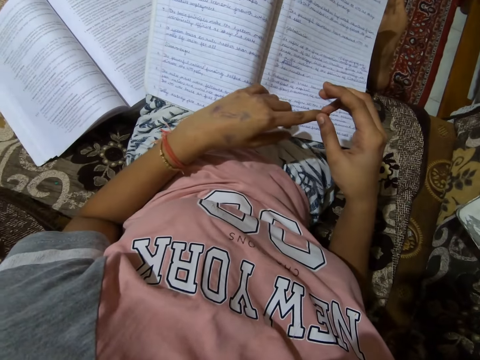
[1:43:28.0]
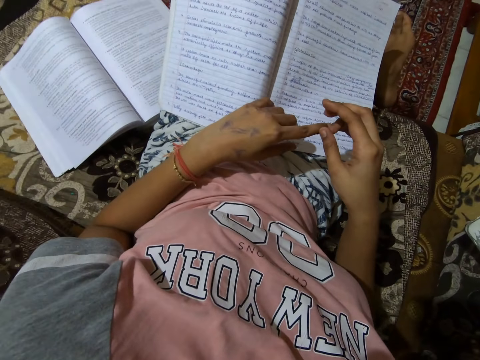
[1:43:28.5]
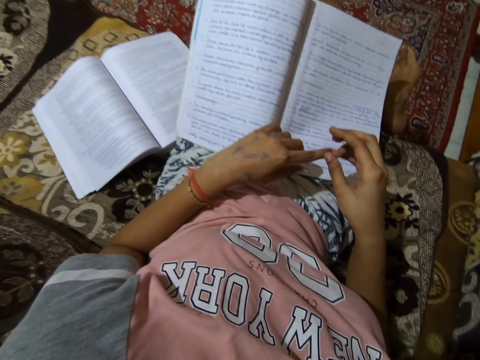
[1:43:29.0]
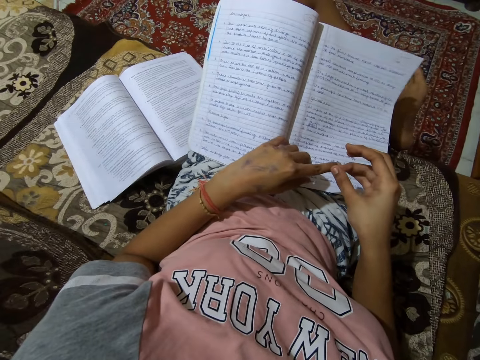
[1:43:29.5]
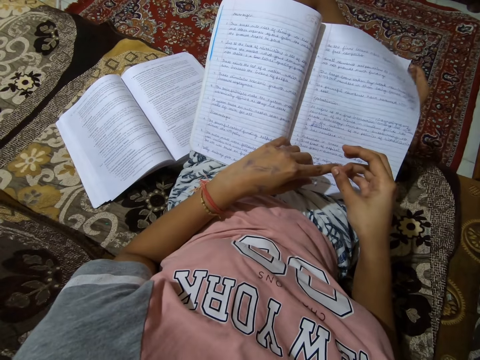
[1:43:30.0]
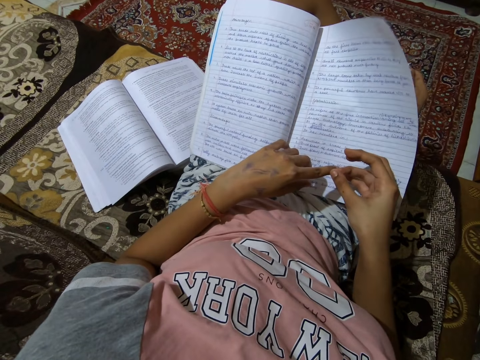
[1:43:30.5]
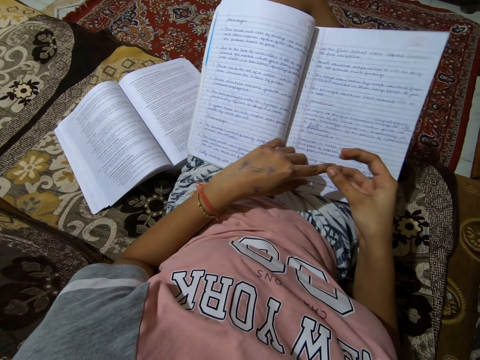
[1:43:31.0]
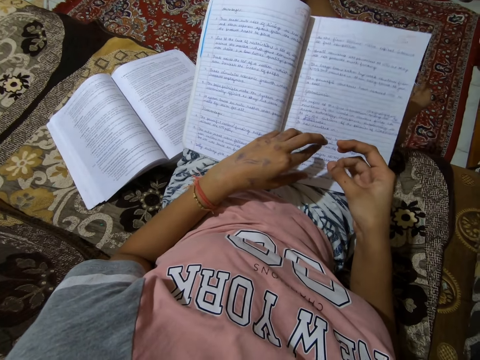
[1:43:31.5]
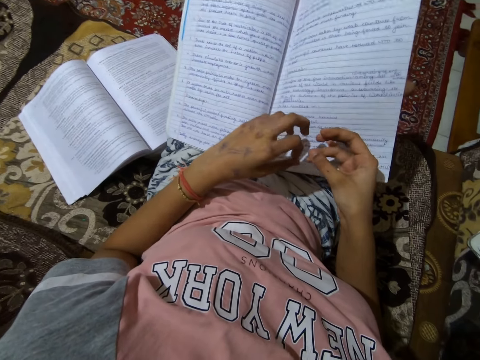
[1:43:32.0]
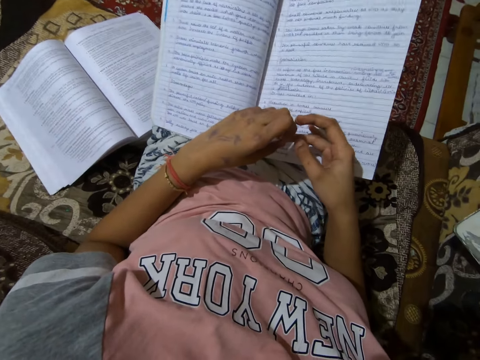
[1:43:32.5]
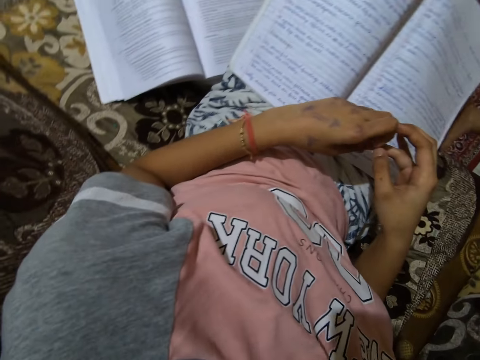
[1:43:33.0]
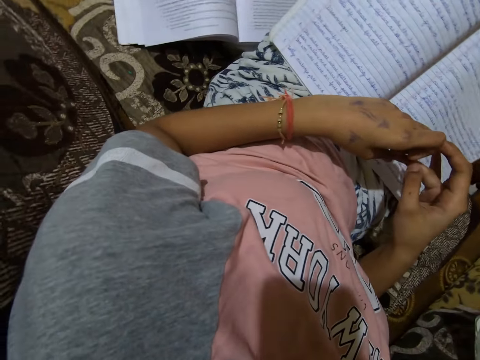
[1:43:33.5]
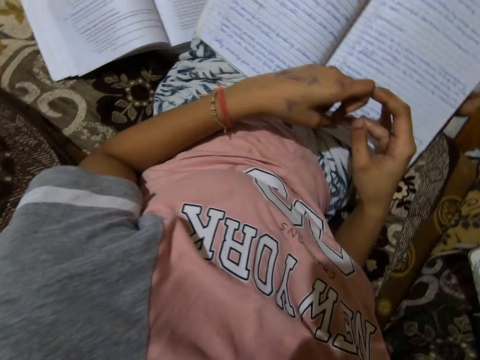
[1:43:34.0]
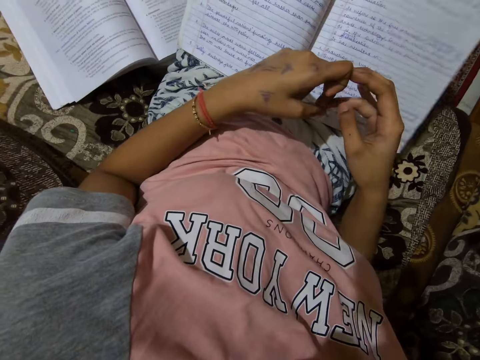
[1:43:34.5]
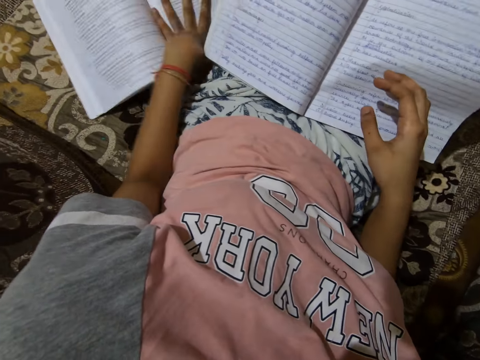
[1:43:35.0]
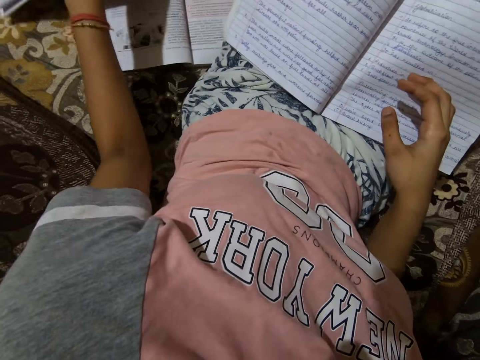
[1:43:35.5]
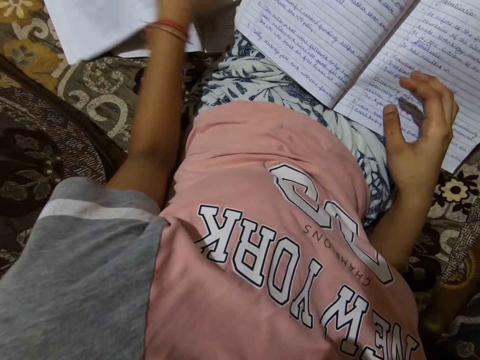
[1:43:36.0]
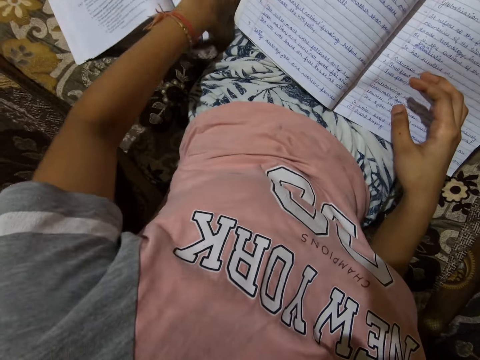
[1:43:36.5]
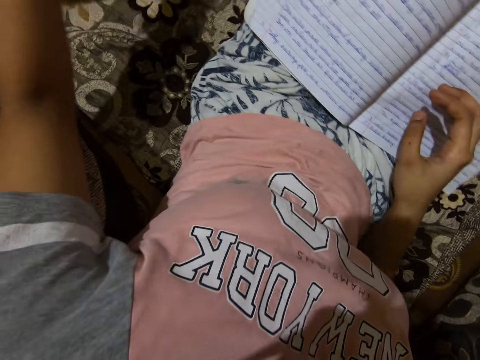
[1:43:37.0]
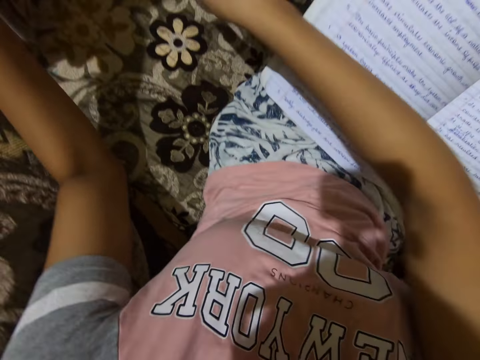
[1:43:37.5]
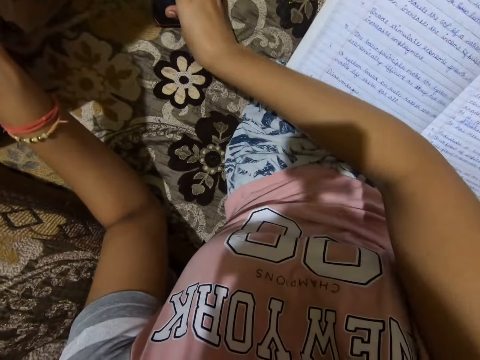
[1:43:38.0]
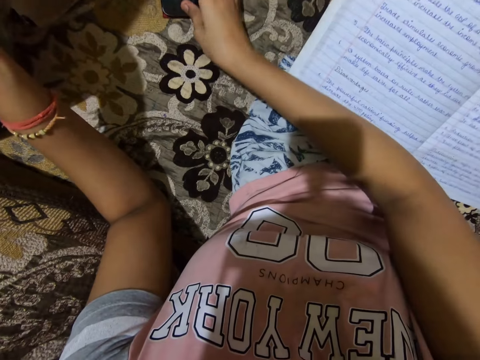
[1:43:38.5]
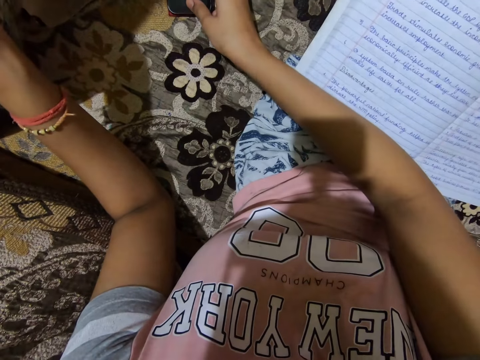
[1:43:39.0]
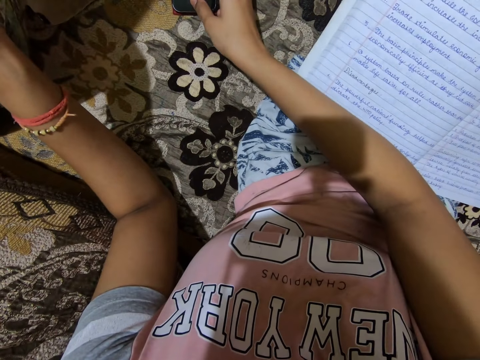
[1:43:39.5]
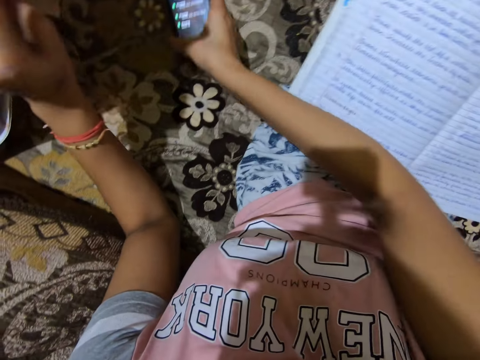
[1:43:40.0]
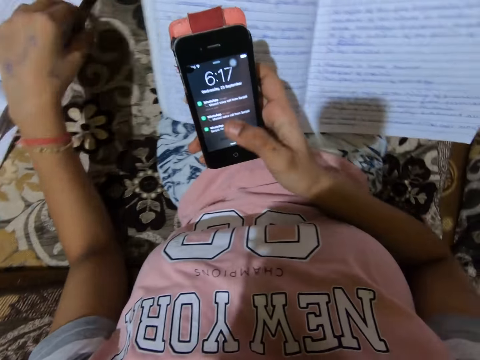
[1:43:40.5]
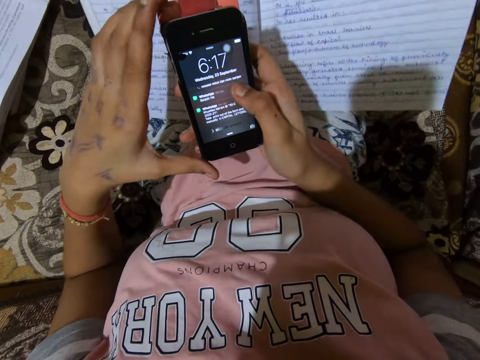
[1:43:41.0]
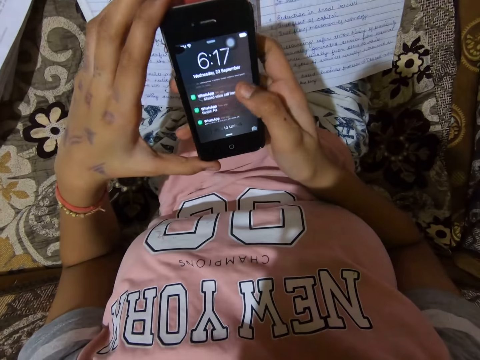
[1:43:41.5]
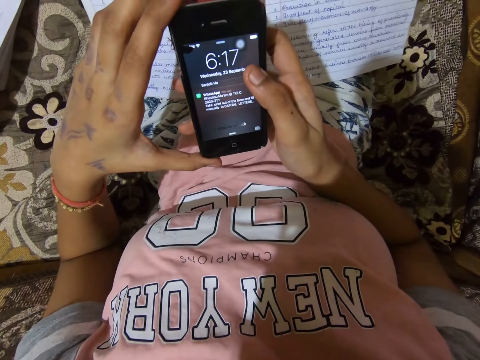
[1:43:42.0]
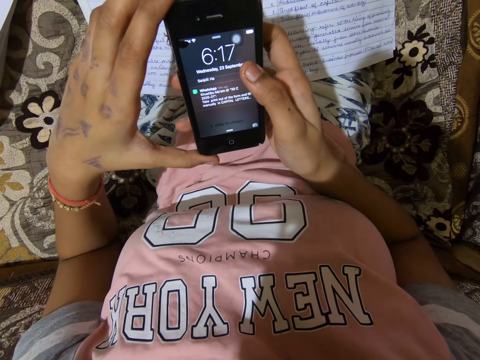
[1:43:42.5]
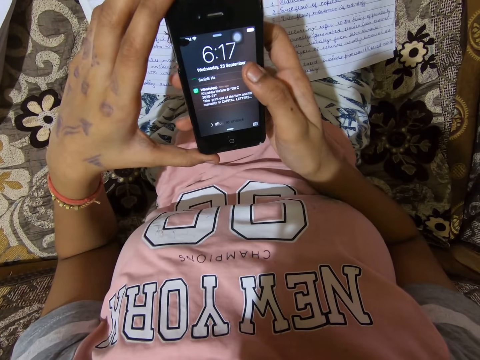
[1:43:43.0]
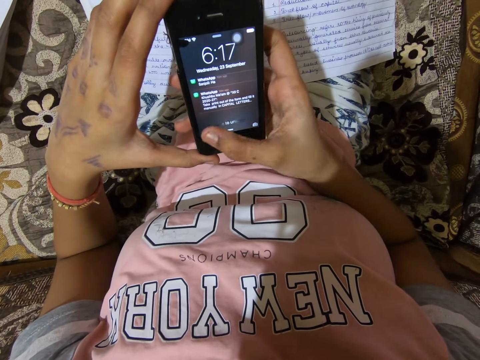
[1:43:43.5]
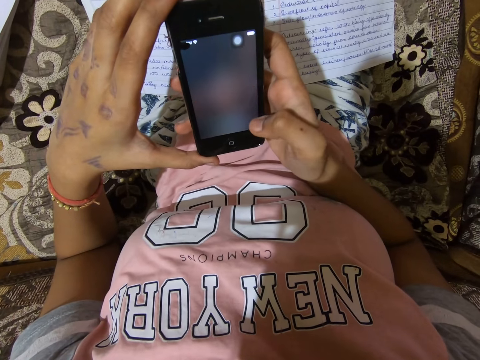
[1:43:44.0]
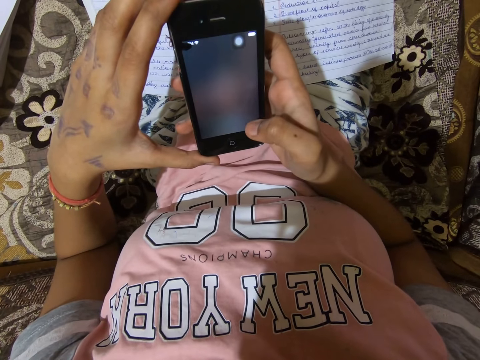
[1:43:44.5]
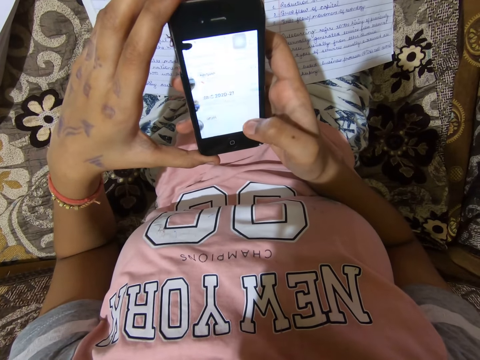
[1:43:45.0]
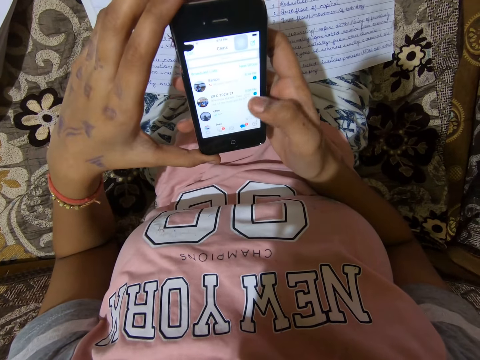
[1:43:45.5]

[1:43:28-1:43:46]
The camera wearer removes her right hand from the notebook. She reads the book. She picks up another textbook from the couch. She touches a smartphone on the couch. She checks the smartphone. She picks up the smartphone from the couch. She operates the smartphone. She checks the smartphone again.

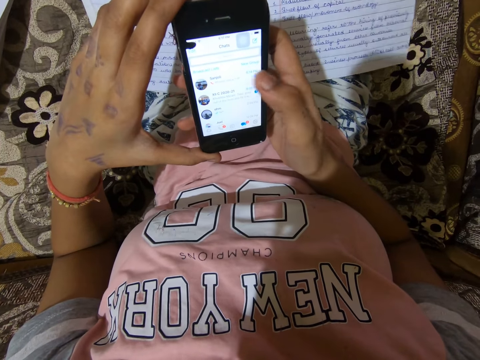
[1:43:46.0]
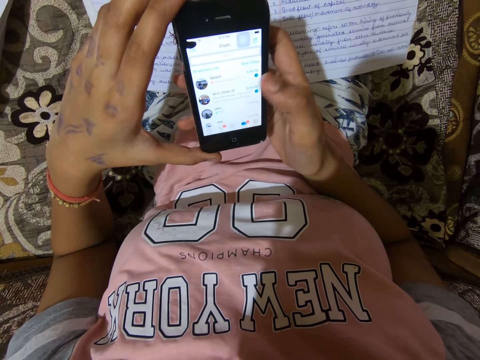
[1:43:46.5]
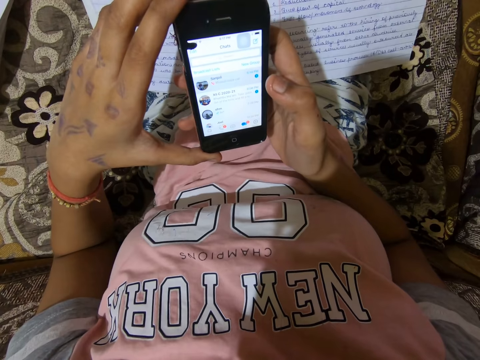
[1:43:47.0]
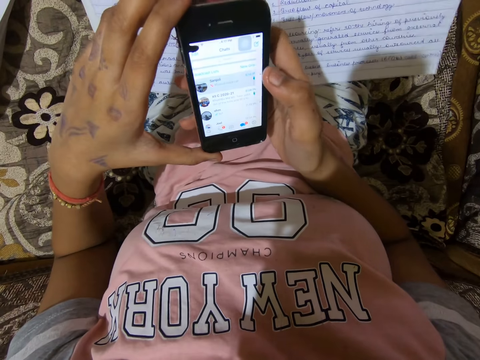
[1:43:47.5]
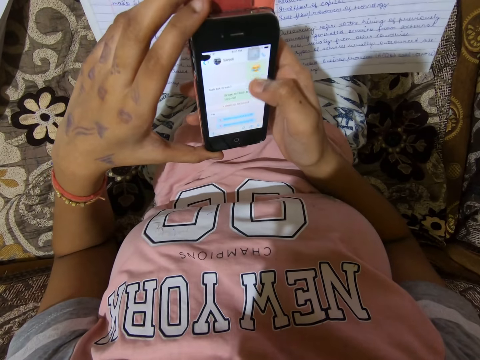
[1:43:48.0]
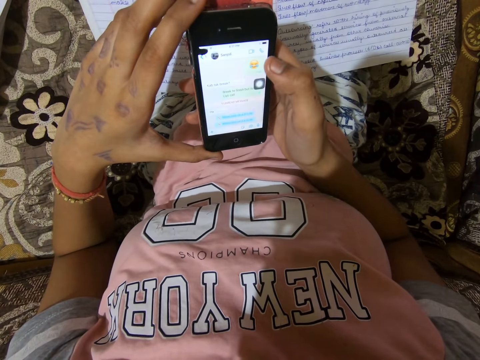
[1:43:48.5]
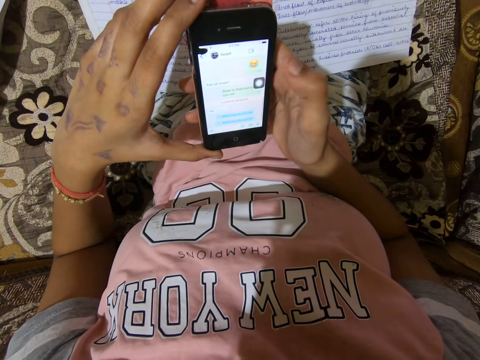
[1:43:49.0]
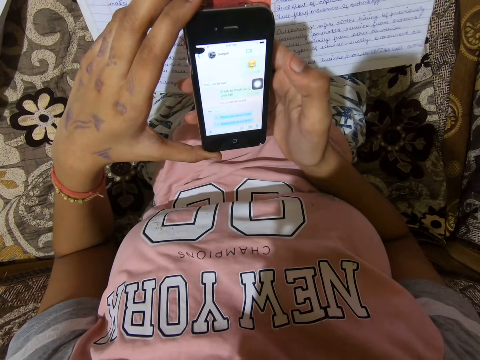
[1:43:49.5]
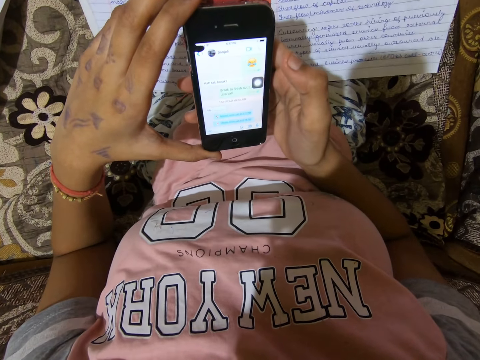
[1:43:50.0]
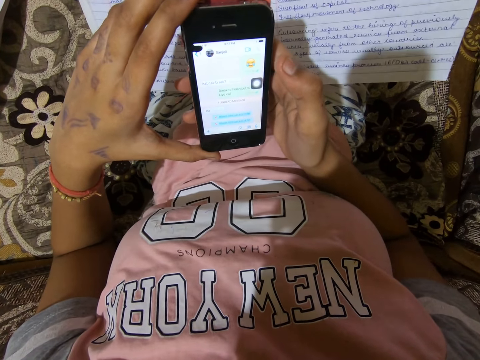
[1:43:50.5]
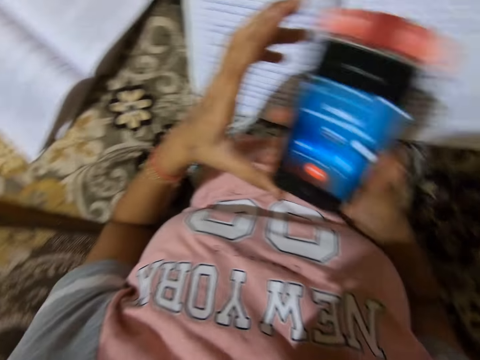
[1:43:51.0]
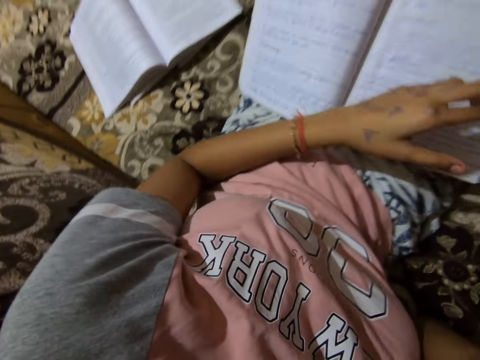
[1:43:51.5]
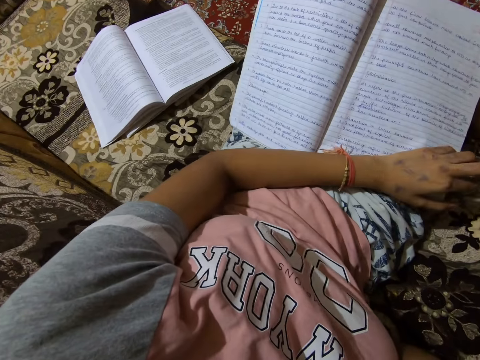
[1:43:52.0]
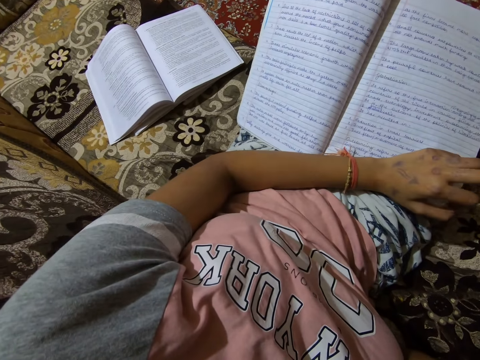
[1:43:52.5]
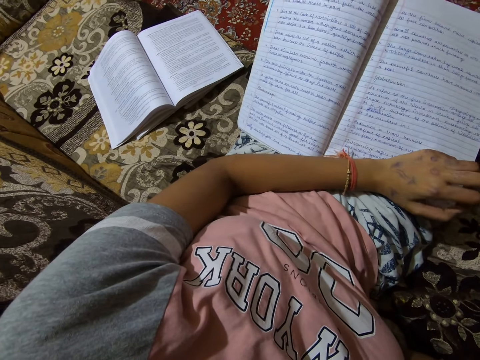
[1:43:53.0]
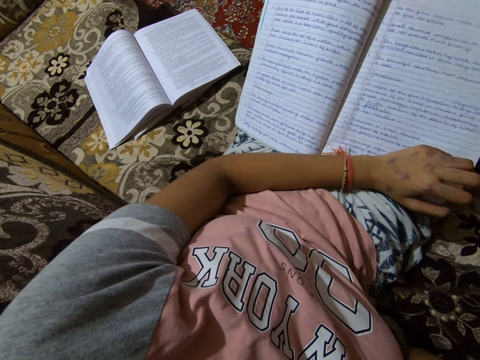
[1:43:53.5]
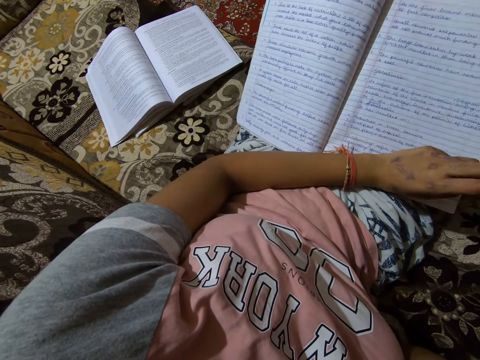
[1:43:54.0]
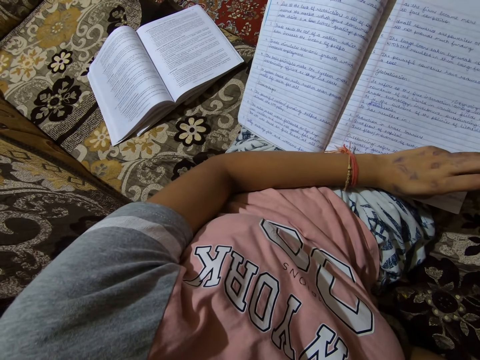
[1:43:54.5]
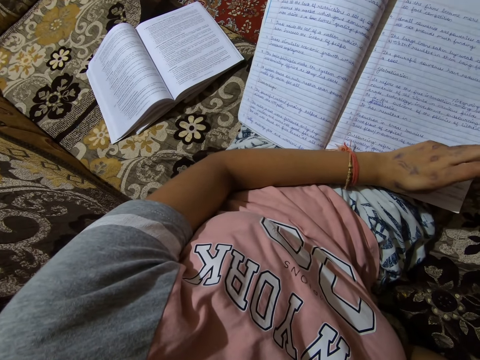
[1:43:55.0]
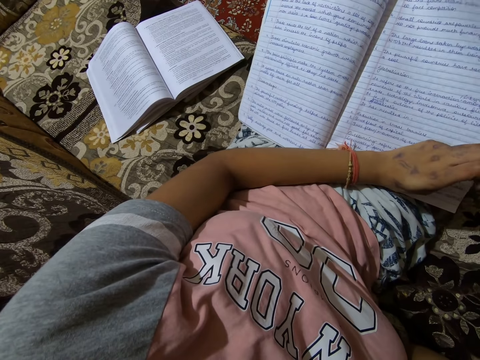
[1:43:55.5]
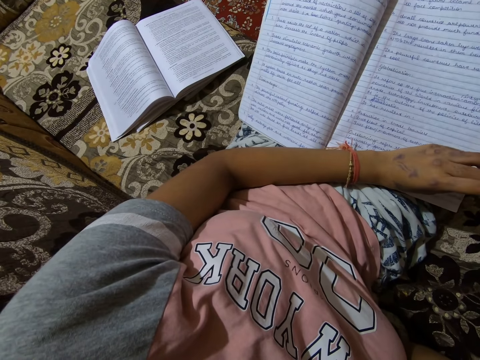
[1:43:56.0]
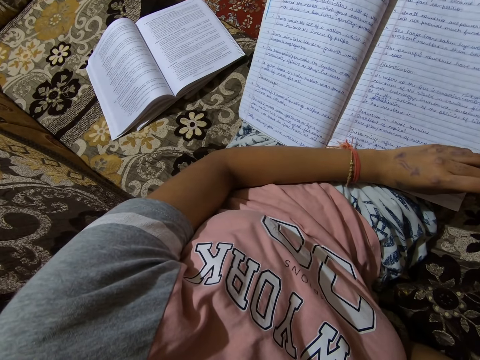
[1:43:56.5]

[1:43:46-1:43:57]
The camera wearer moves the smartphone towards her face.
